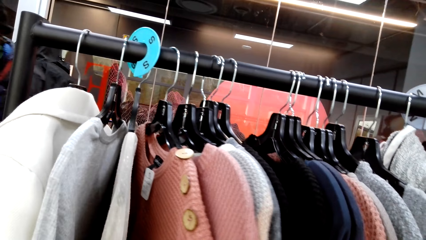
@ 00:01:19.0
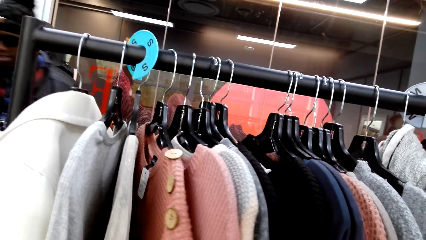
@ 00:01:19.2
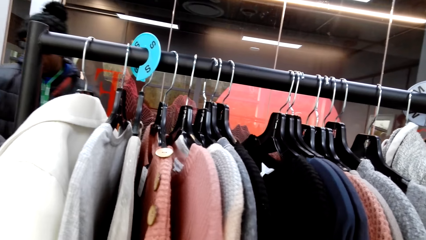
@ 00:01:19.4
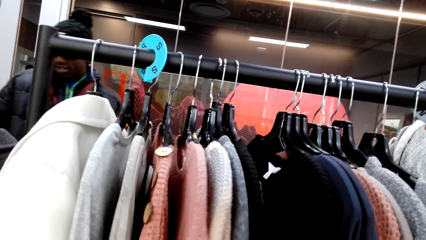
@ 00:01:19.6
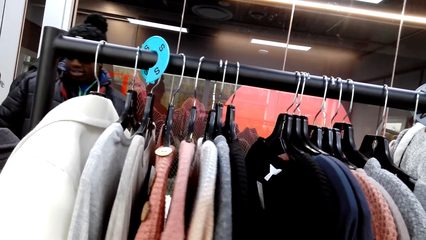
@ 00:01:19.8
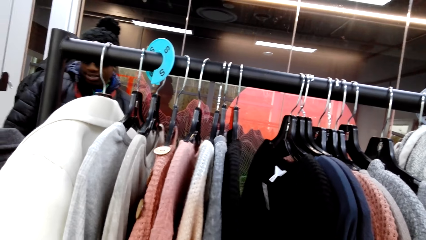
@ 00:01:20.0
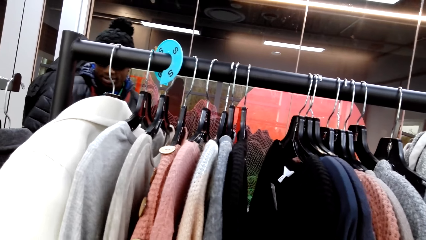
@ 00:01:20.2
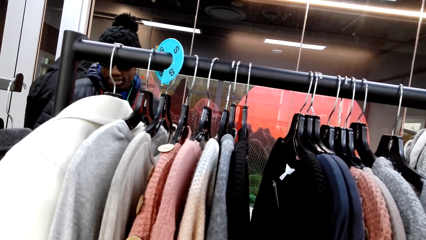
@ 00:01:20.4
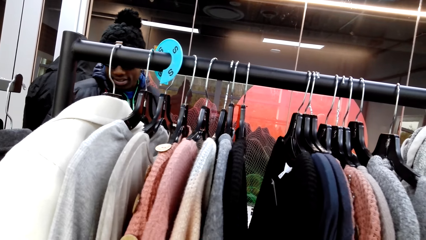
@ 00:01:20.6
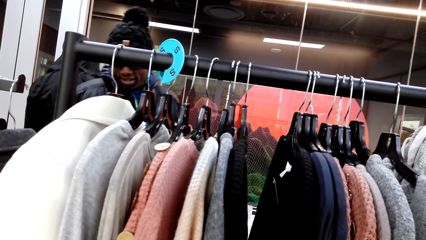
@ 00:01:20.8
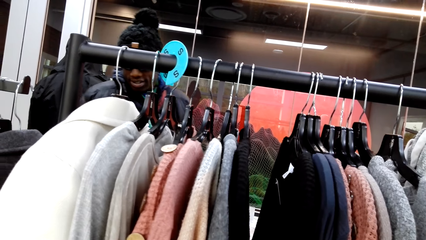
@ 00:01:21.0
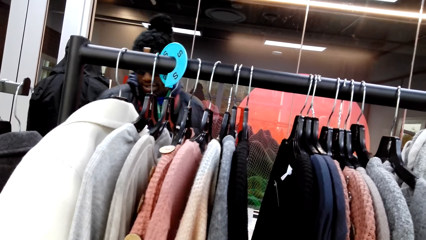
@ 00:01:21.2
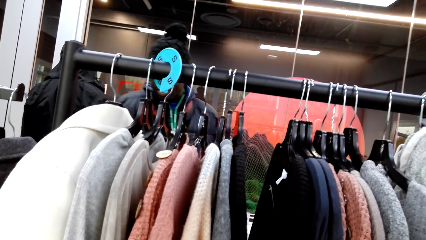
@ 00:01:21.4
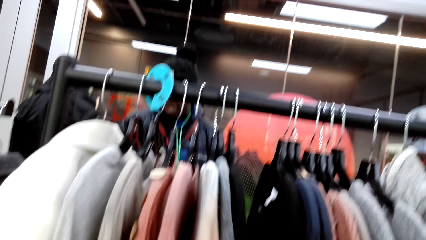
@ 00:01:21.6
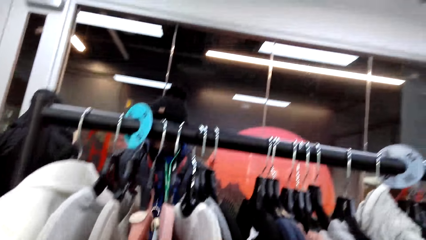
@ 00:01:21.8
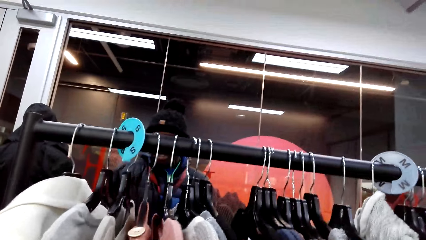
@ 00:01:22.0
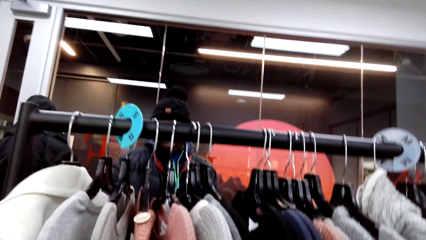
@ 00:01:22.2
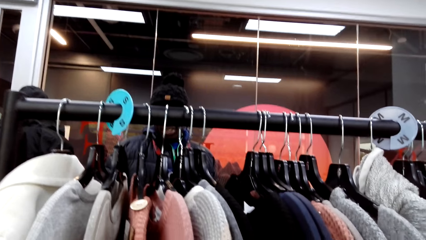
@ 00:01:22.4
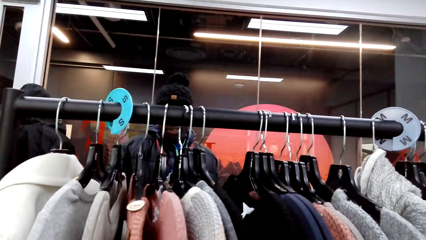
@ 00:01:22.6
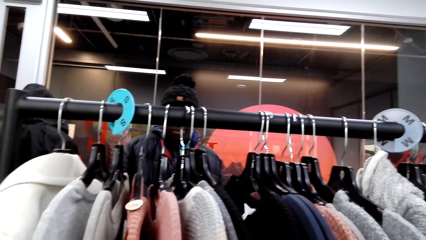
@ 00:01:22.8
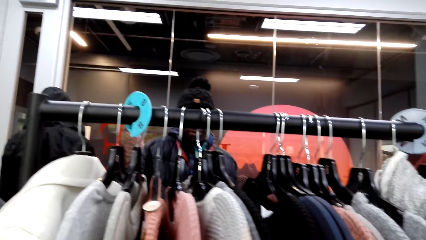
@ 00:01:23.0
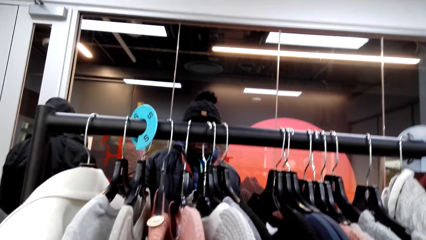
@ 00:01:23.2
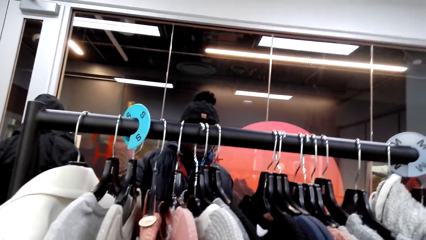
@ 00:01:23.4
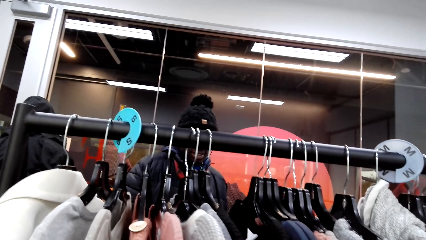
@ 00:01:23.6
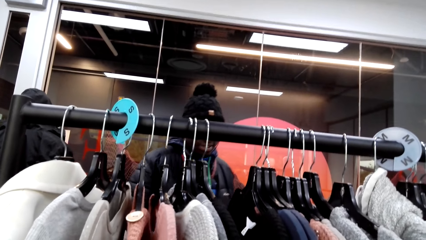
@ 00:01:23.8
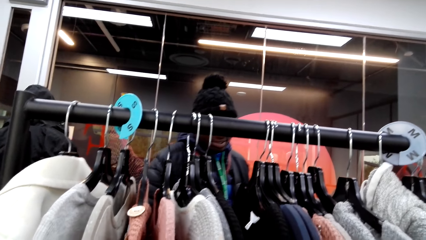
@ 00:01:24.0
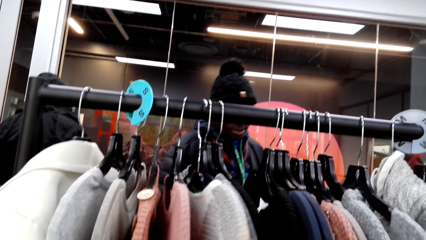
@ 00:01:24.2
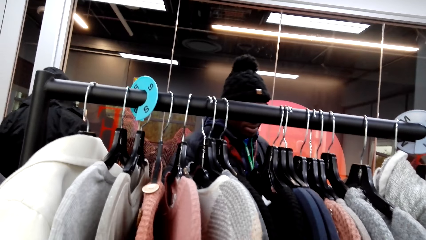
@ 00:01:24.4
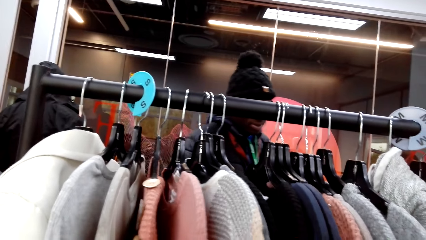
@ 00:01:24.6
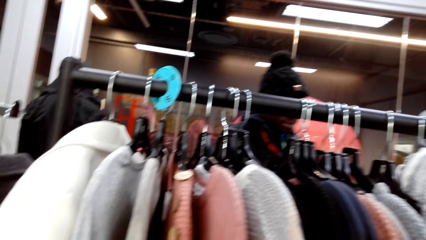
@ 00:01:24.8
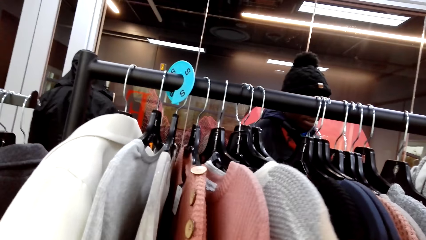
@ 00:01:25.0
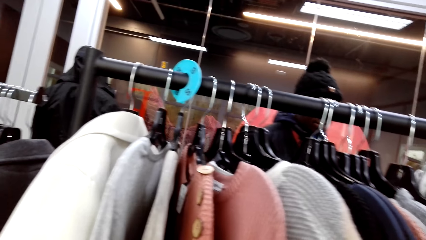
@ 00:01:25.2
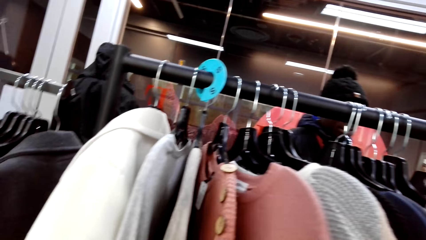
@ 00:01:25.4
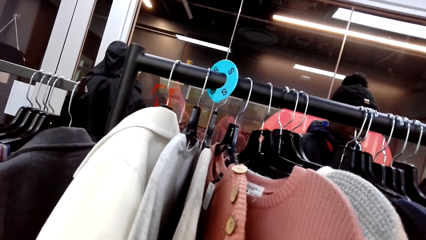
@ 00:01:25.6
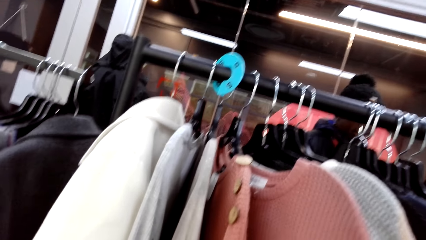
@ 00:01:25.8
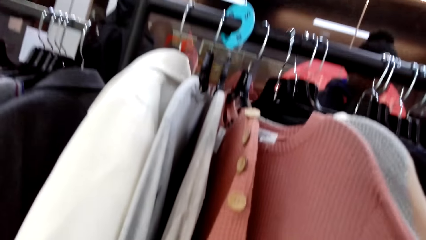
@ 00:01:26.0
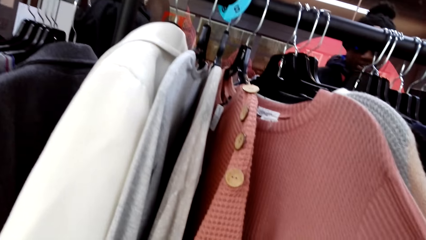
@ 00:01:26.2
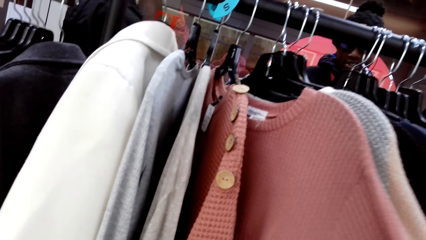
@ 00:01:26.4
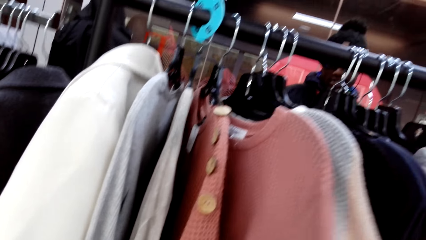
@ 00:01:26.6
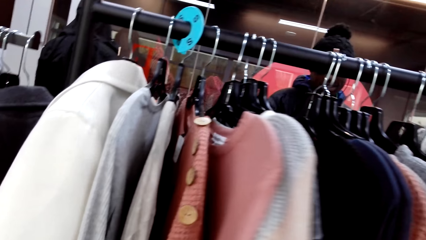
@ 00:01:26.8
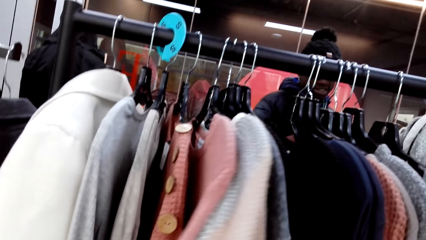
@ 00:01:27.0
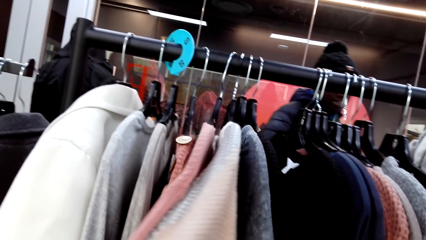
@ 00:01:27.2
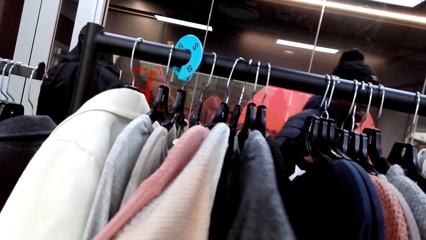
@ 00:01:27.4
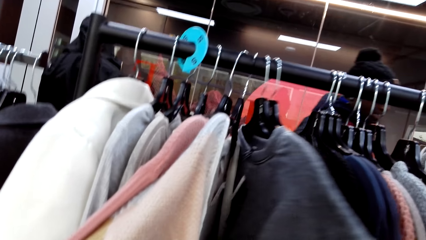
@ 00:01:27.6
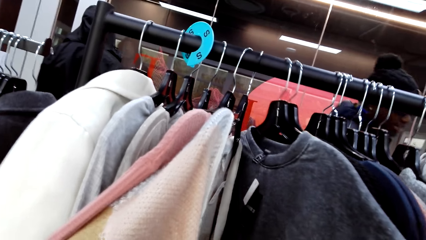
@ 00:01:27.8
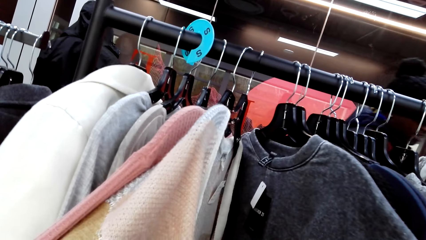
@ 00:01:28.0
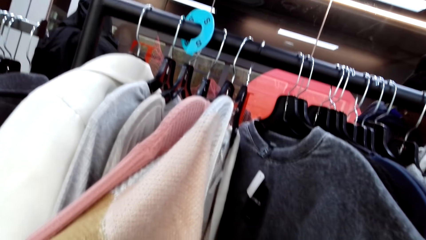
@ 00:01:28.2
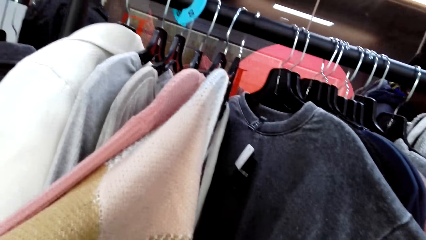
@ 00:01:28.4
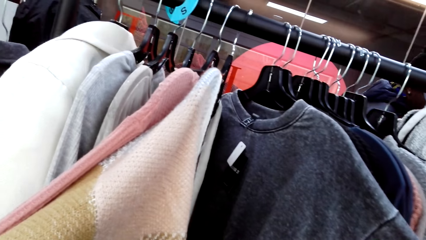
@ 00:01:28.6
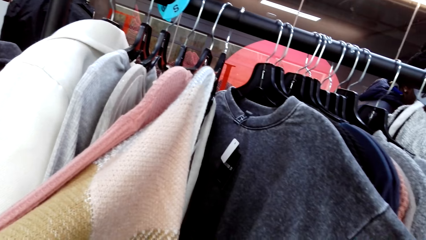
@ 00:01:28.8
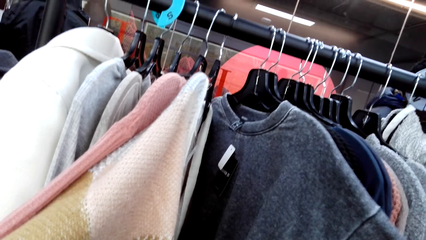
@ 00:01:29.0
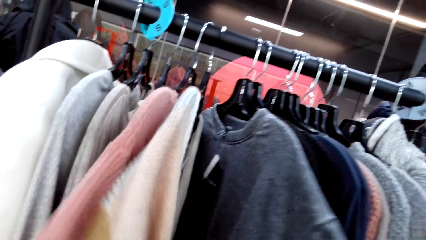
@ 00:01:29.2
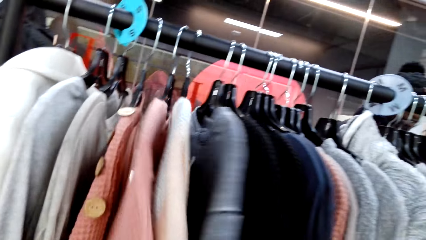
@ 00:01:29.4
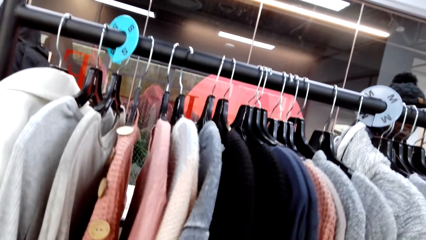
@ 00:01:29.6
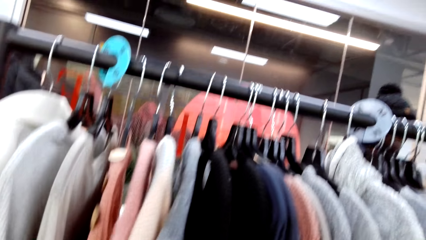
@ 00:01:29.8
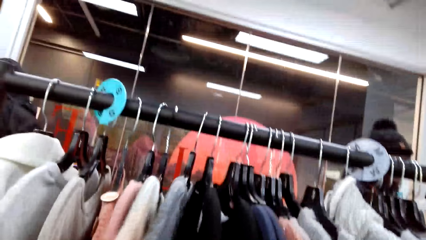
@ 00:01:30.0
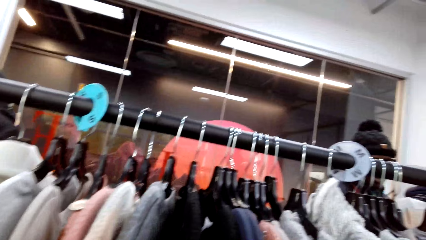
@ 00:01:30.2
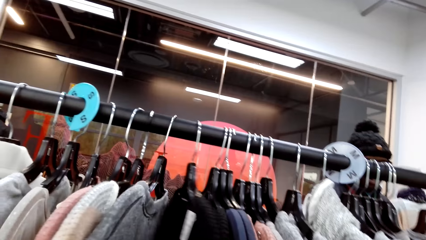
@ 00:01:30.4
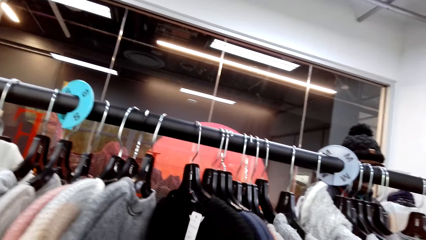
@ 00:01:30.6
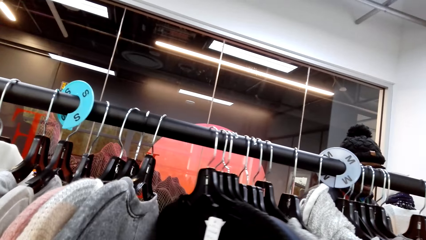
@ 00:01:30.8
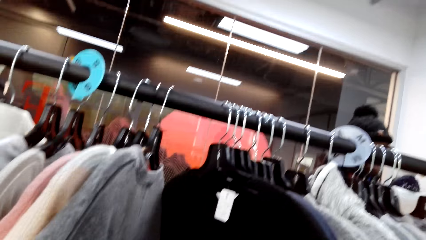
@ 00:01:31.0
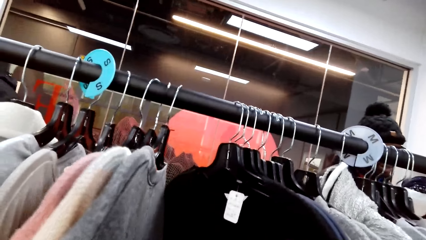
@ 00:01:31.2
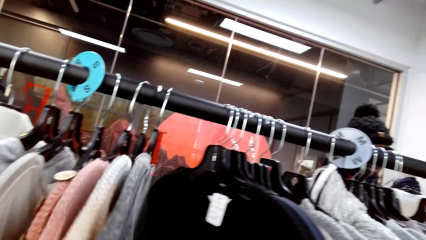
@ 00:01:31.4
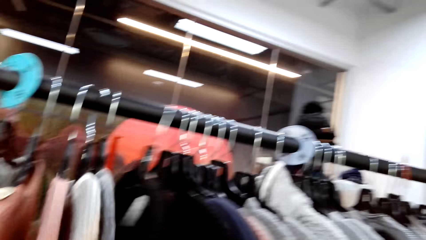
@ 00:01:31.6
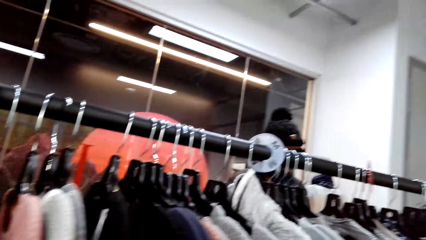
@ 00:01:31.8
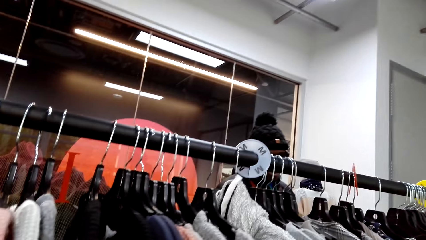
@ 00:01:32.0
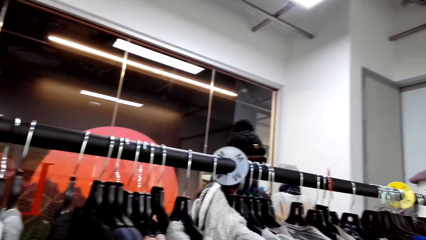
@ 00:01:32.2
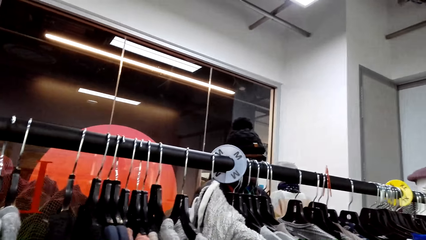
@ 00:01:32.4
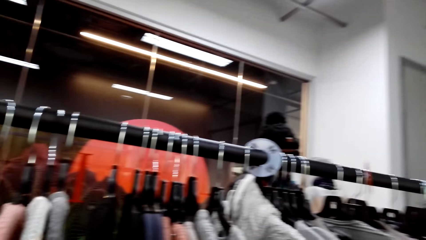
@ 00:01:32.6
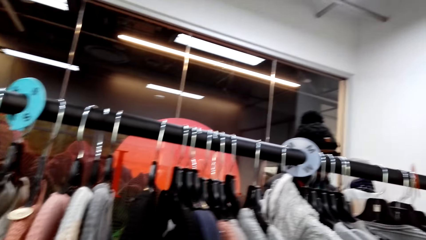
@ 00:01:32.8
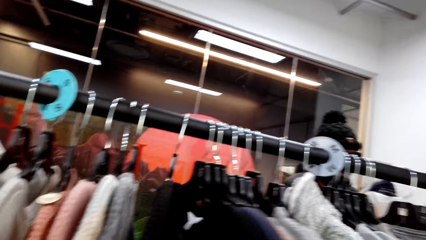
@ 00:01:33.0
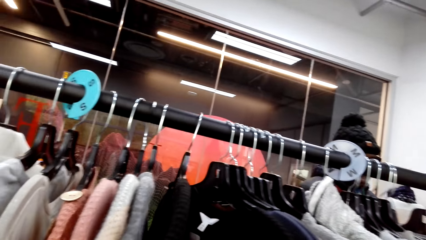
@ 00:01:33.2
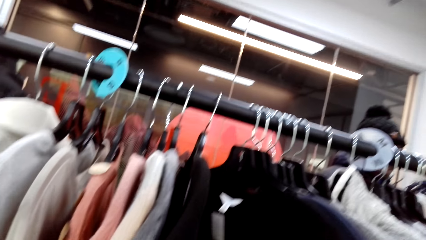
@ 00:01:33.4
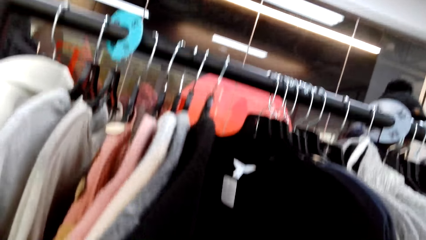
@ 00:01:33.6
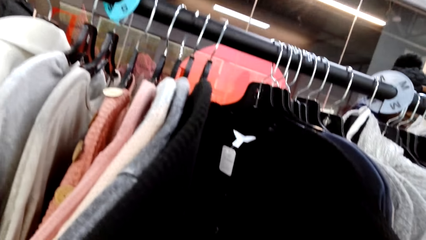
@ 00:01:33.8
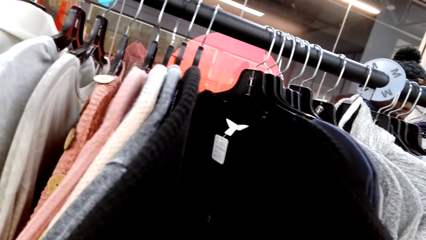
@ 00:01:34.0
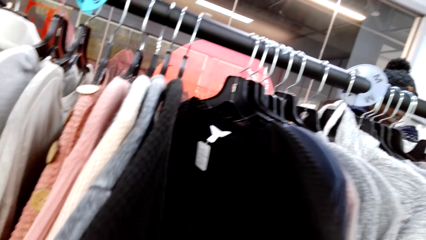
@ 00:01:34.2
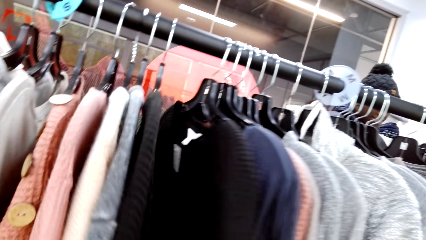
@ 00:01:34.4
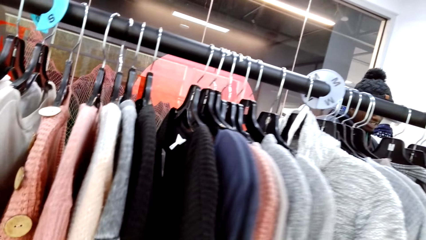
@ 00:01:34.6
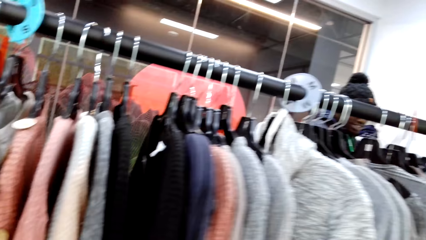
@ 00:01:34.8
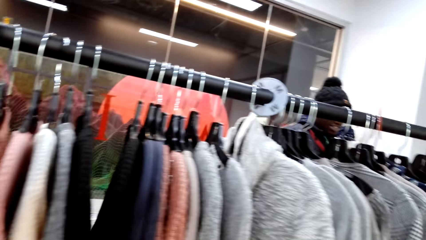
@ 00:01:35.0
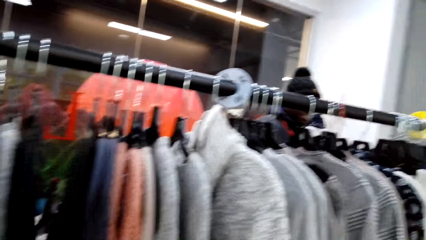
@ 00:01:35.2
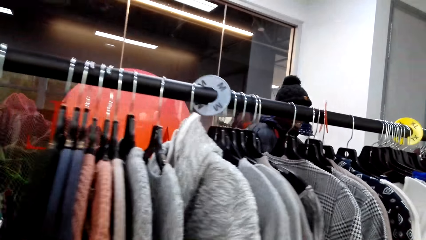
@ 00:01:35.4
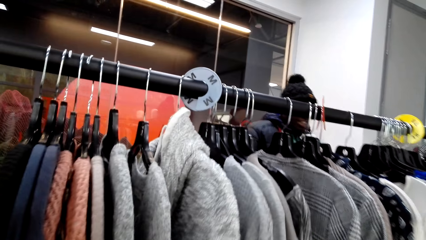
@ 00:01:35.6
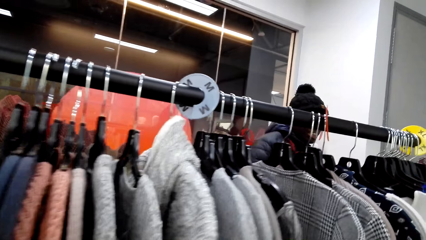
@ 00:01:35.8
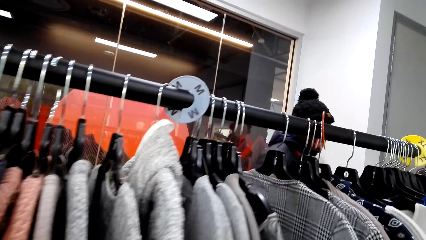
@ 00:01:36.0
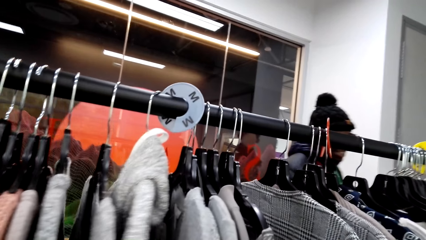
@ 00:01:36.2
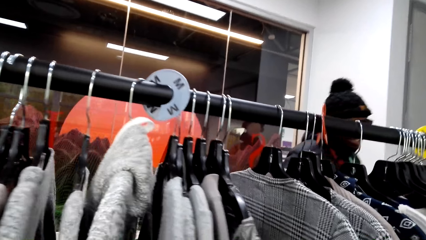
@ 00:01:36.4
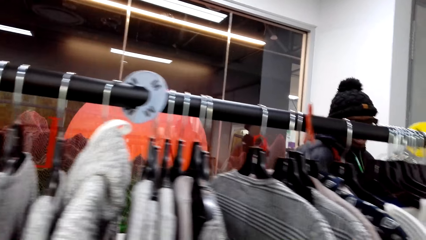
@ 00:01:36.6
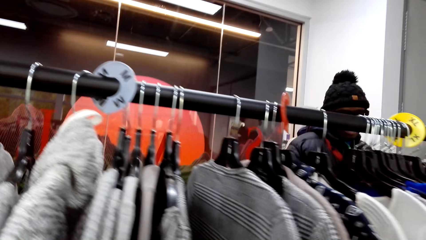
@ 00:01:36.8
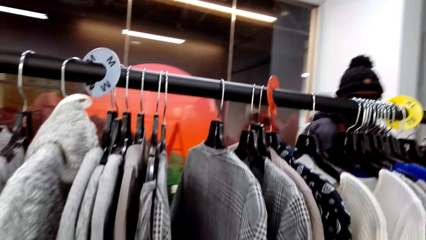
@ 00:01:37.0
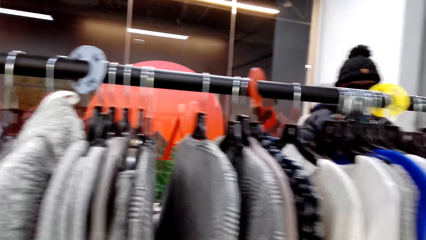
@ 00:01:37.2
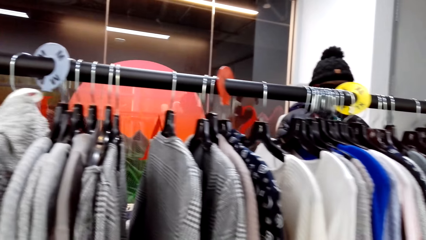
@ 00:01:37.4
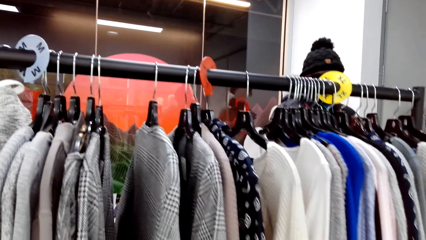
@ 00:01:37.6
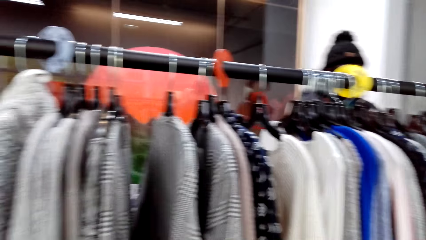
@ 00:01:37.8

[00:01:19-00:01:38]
The camera wearer inspects a sweater on the hanging line. A man walks forward. The camera wearer inspects sweaters on the hanging line.
